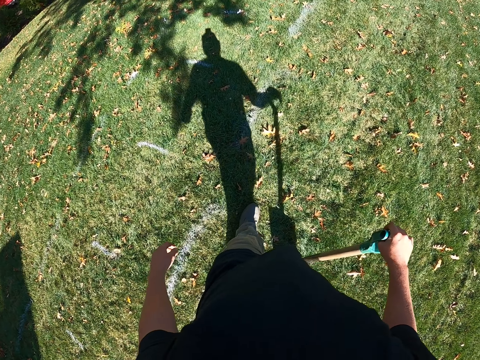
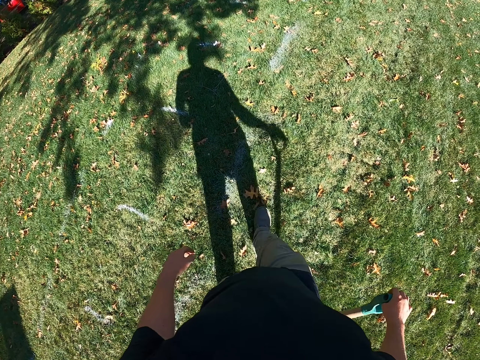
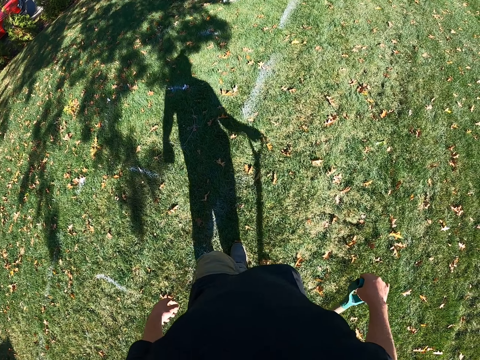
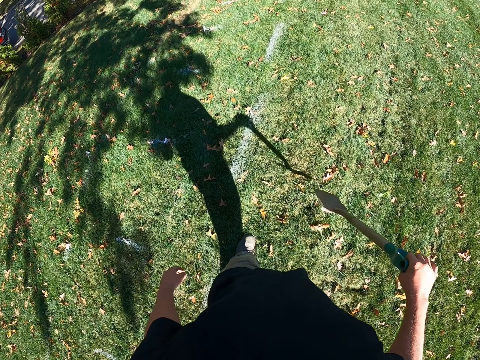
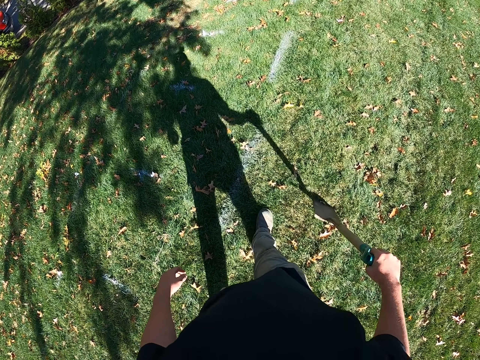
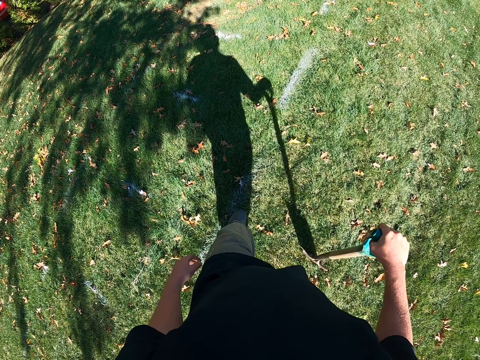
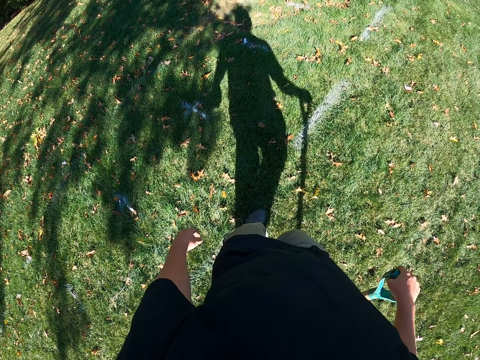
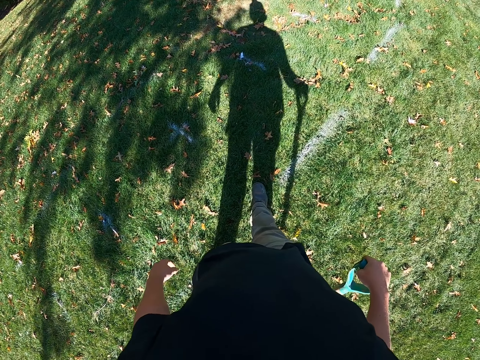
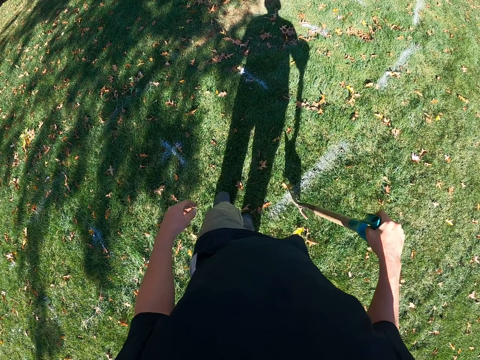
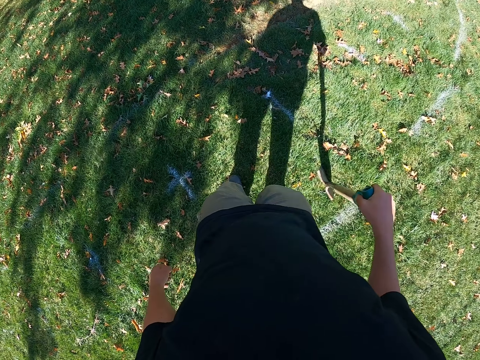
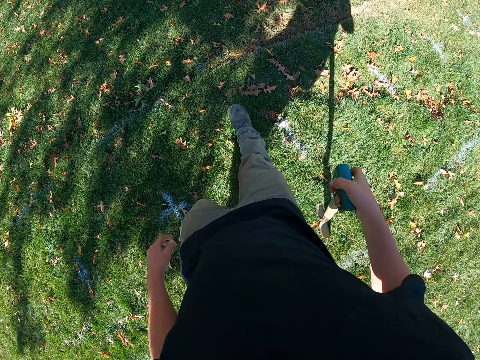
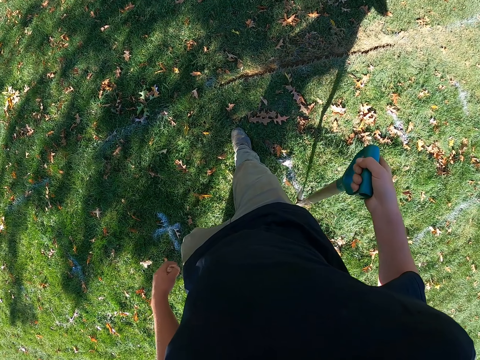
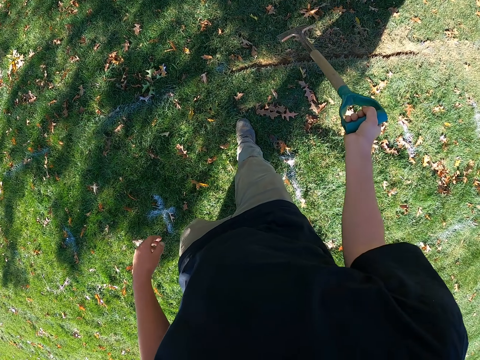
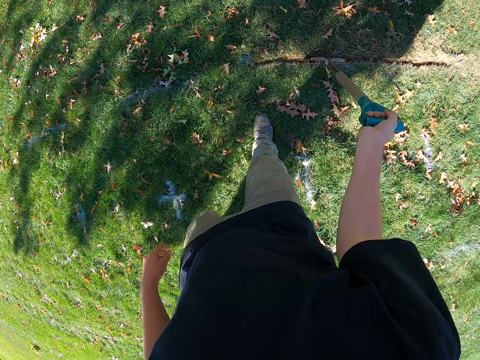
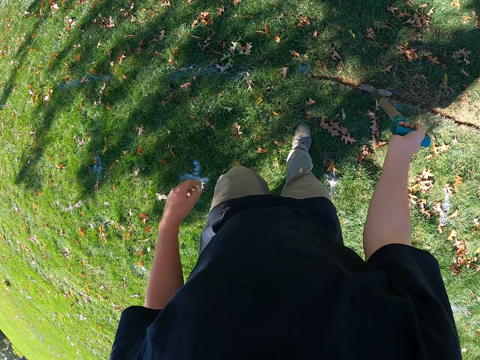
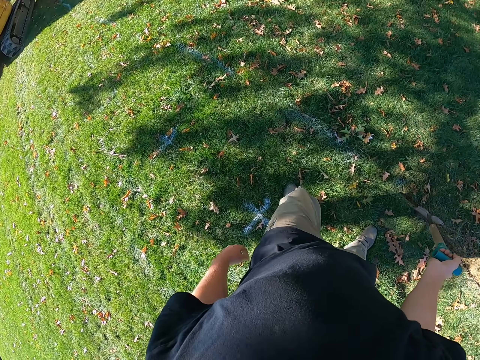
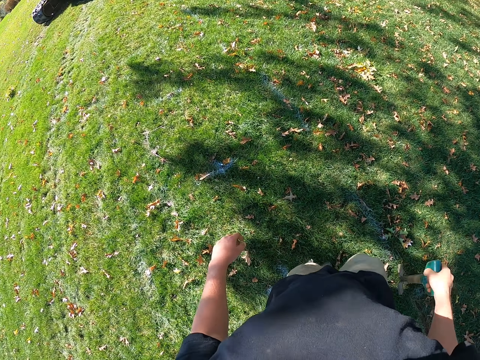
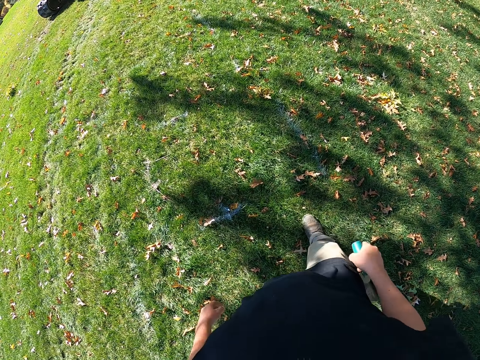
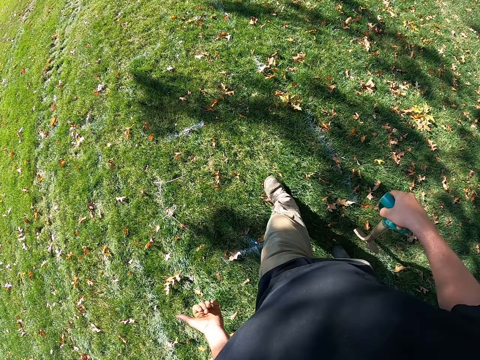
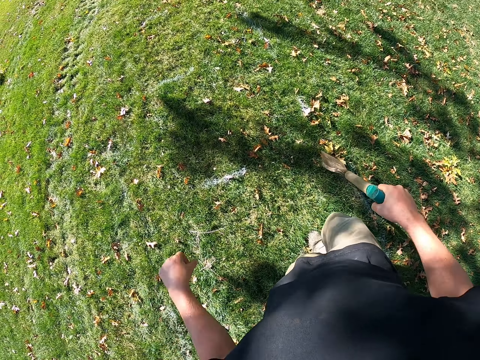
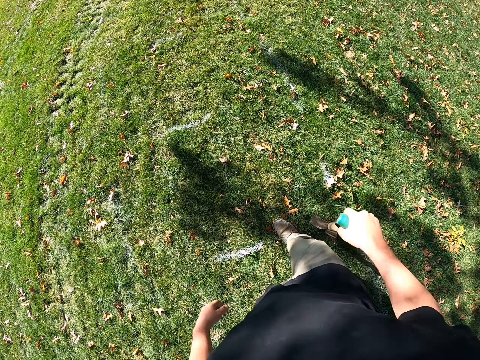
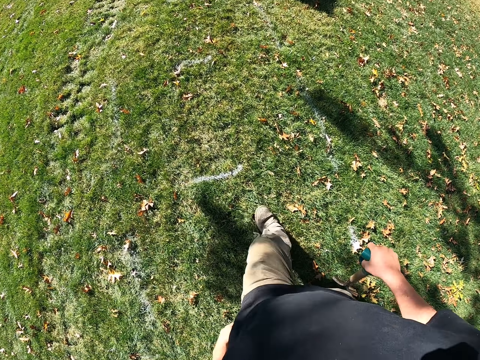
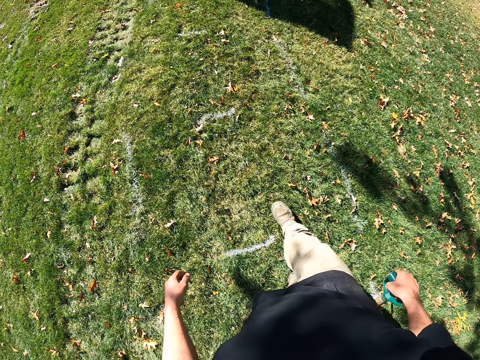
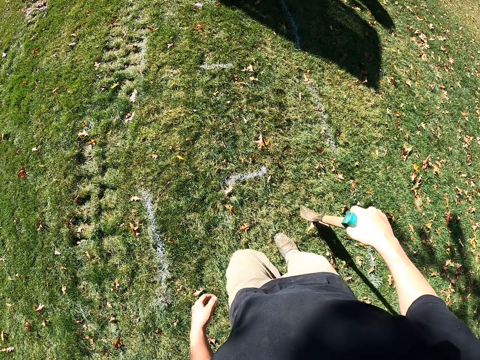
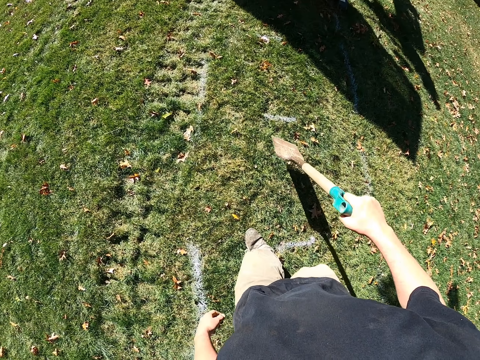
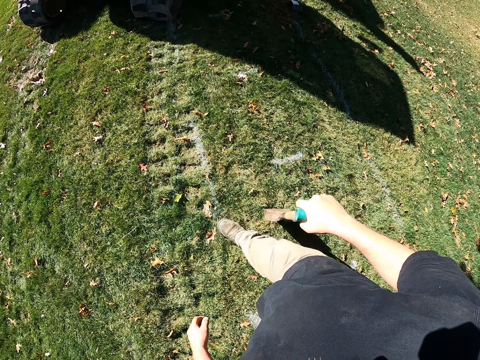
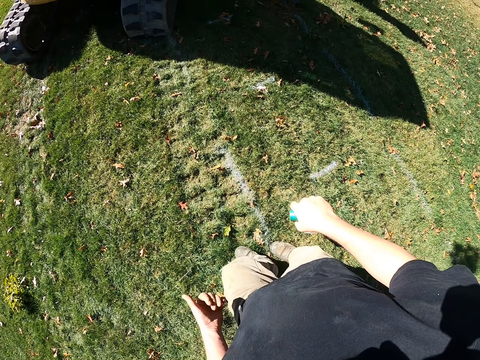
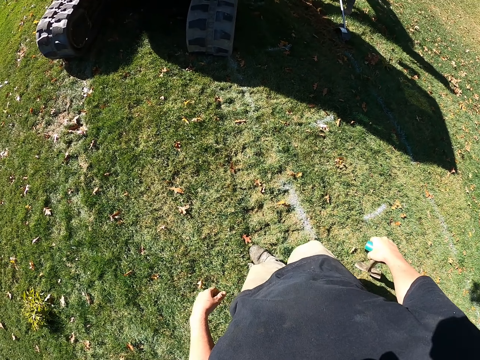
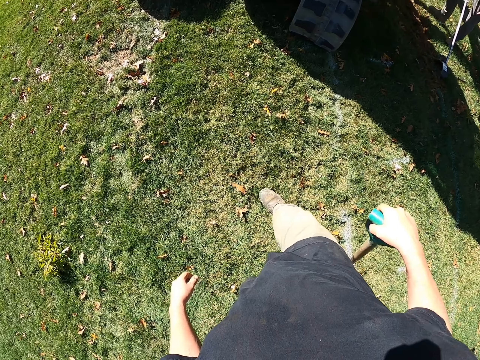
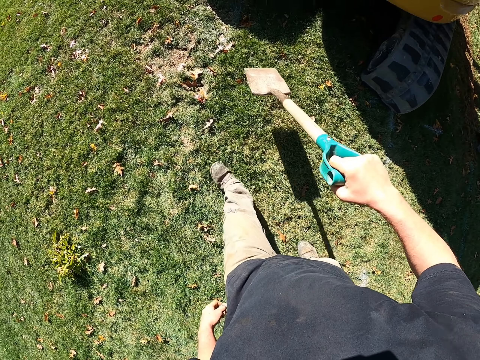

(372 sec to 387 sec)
The camera wearer walks ahead. They bang the spade on the ground. They swing the left hand. They press the spade on the ground. They bang the spade on the ground. They walk ahead at the field. They swing the left hand. They bang the spade on the ground.

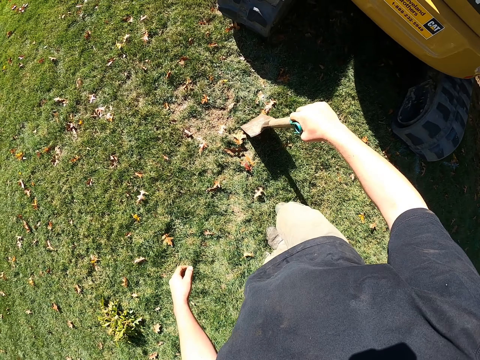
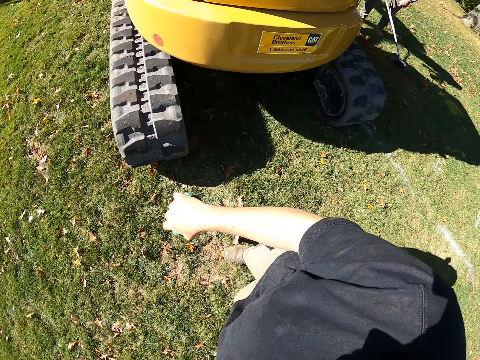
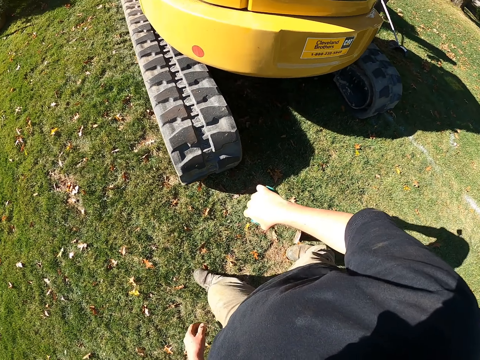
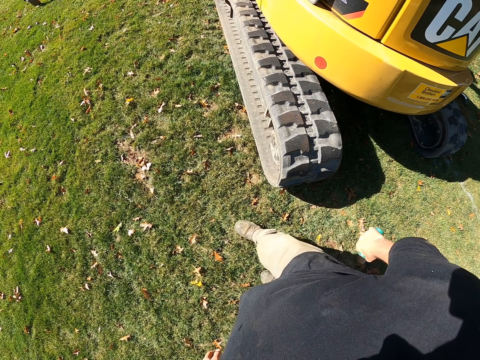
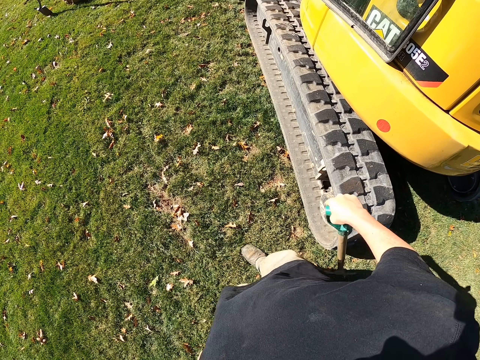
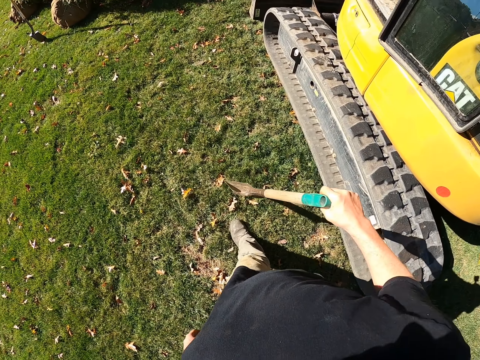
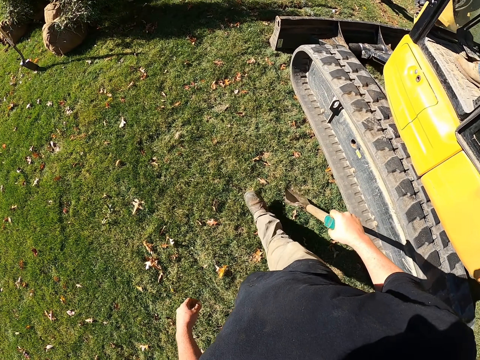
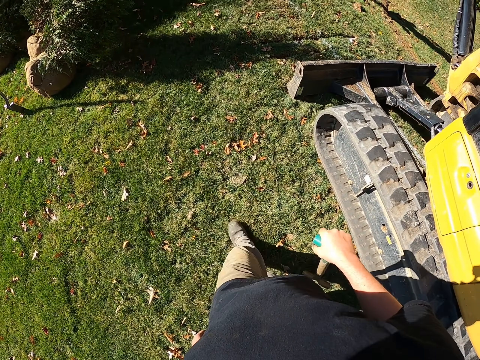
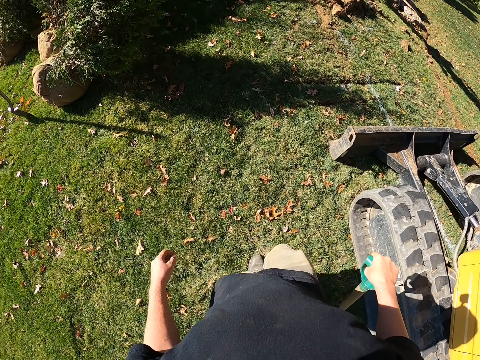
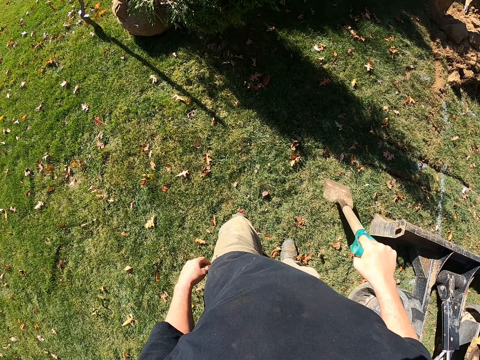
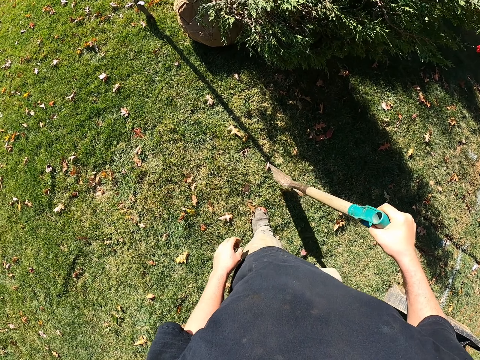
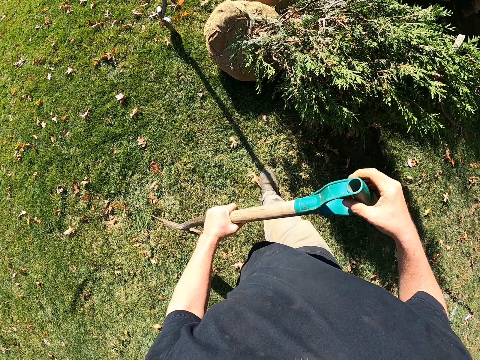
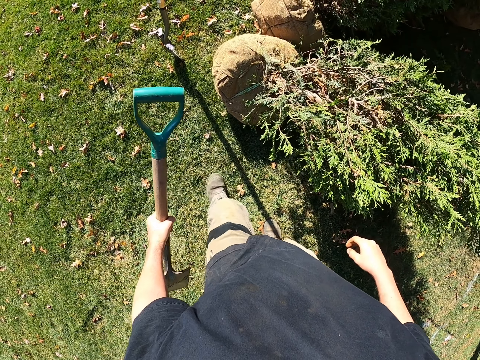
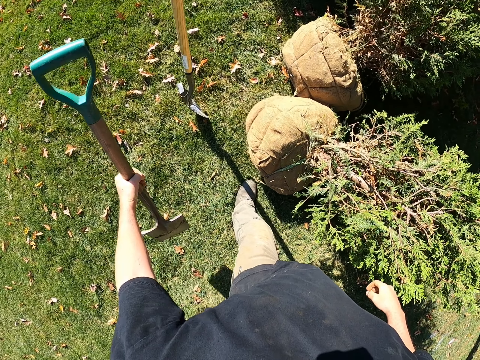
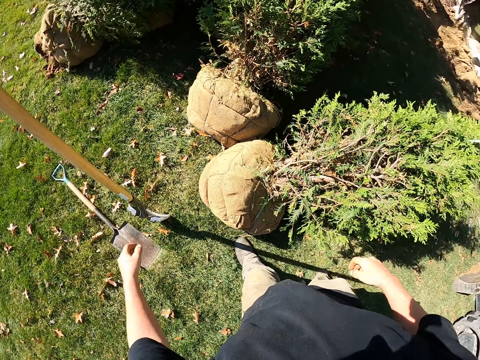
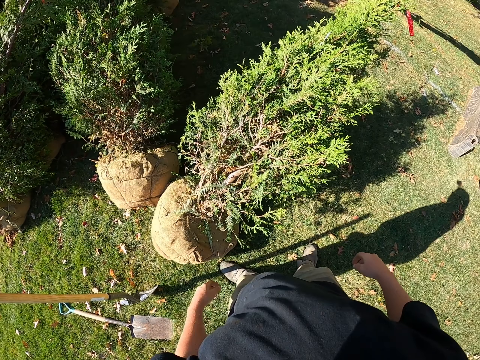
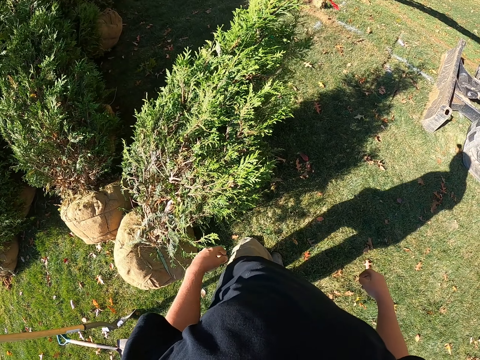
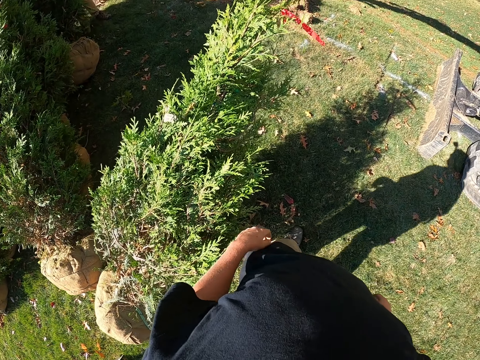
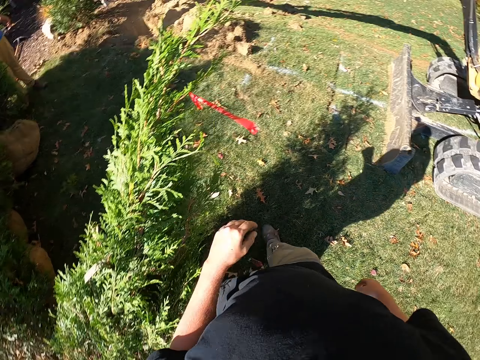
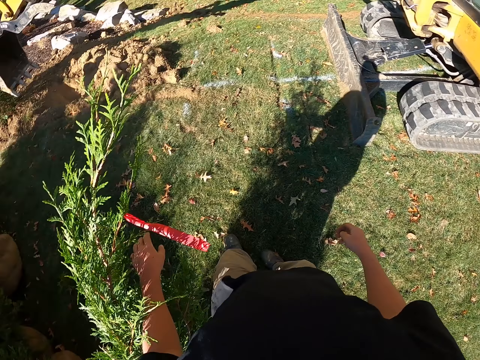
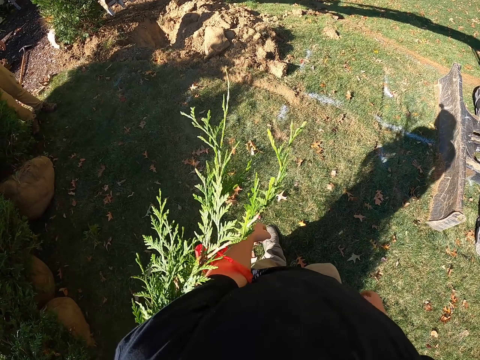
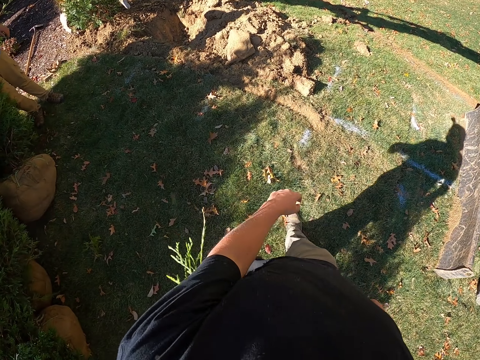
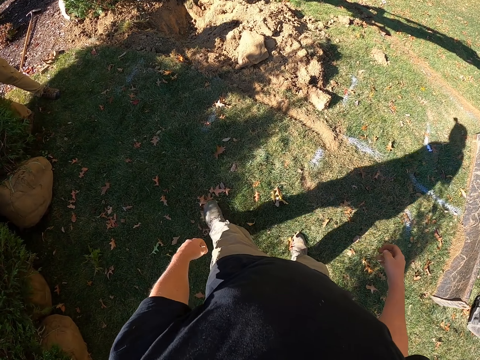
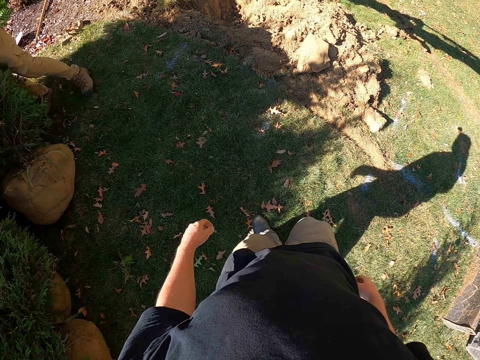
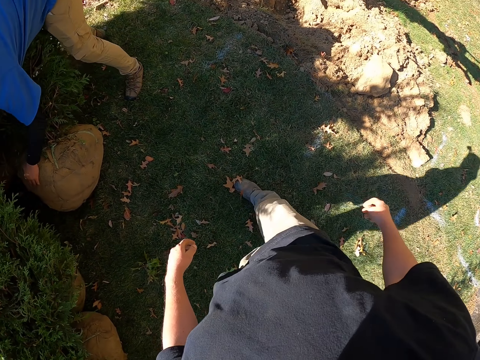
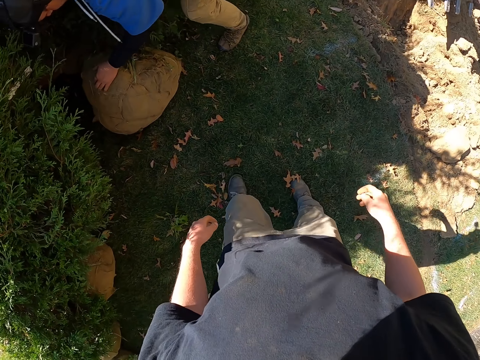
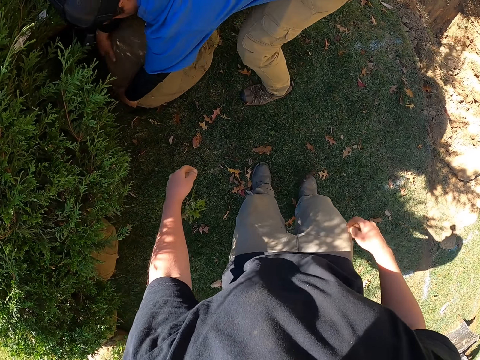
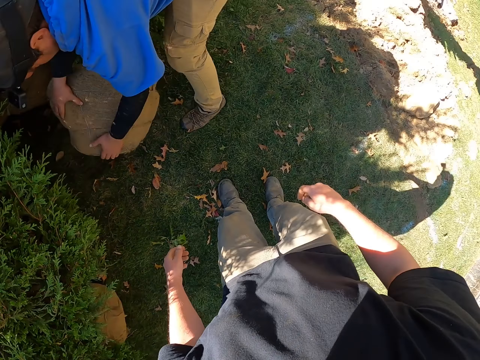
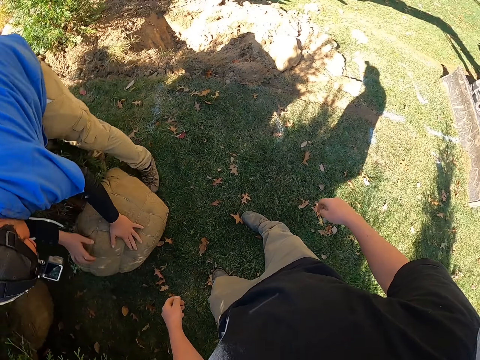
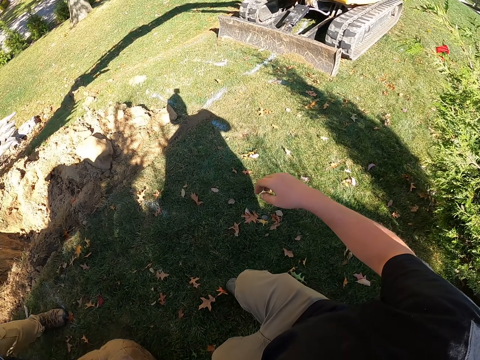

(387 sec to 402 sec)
The camera wearer walks ahead. They look aside. They swing the left hand. They bang the spade on the ground. They pass the spade to the left hand. They hold the spade with both hands. They throw the spade aside on the ground with the right hand. They walk ahead at the field. A man pulls a tree. The camera wearer looks at the man. They look around.
